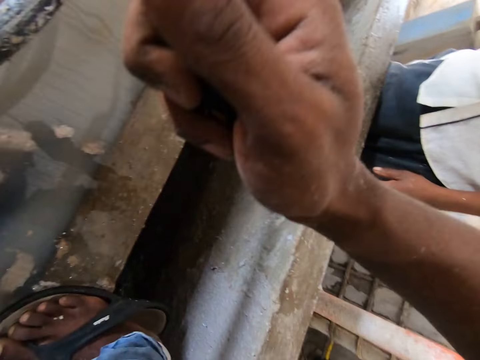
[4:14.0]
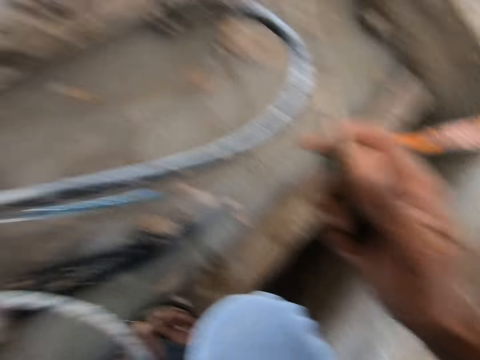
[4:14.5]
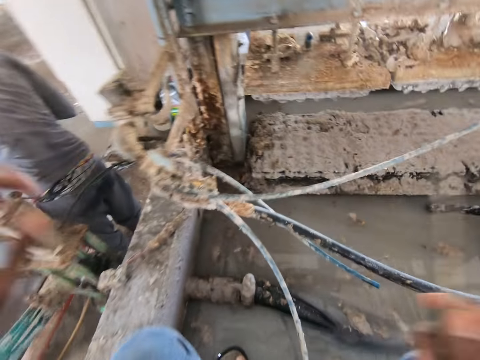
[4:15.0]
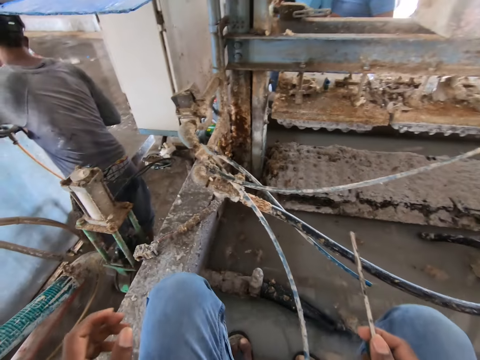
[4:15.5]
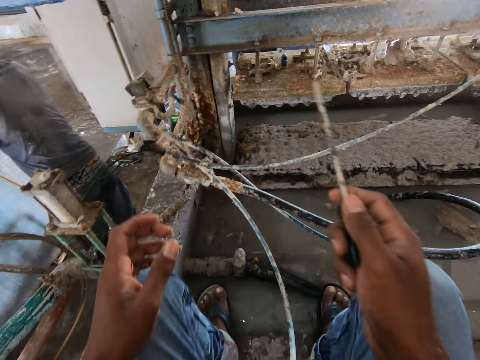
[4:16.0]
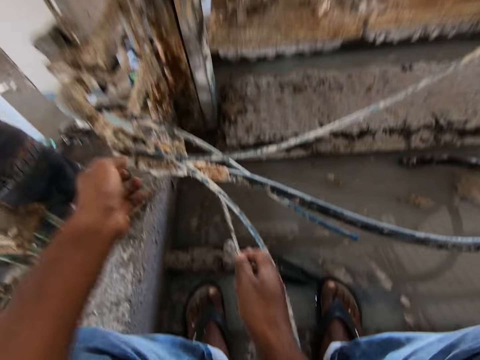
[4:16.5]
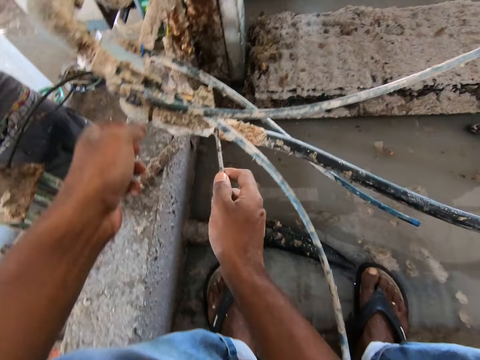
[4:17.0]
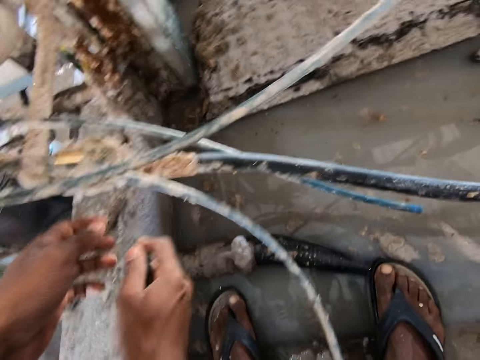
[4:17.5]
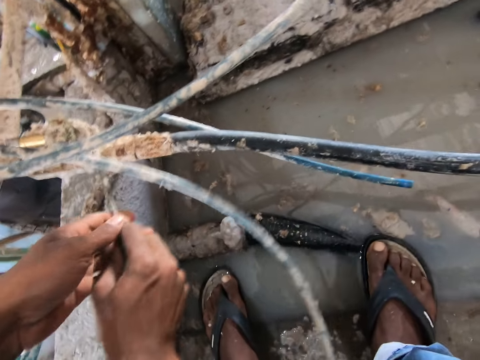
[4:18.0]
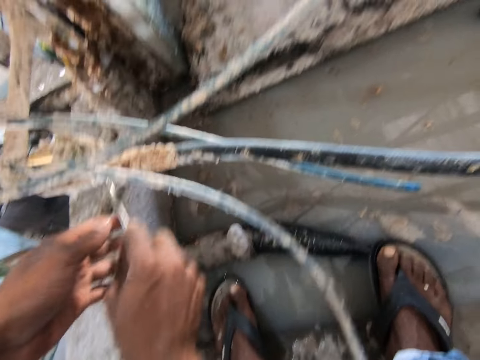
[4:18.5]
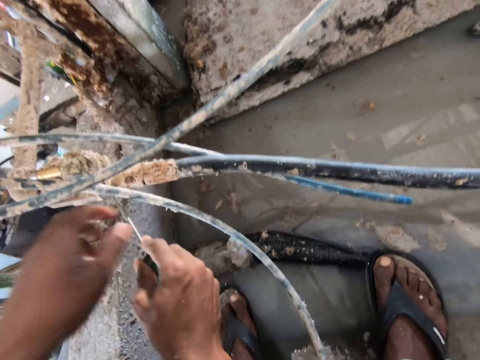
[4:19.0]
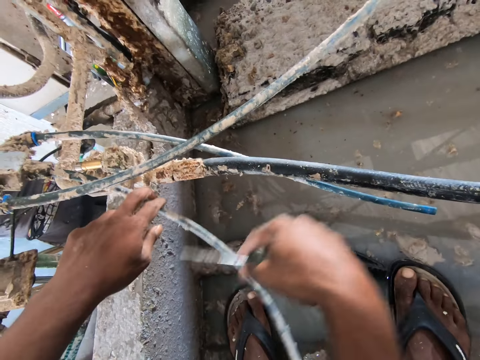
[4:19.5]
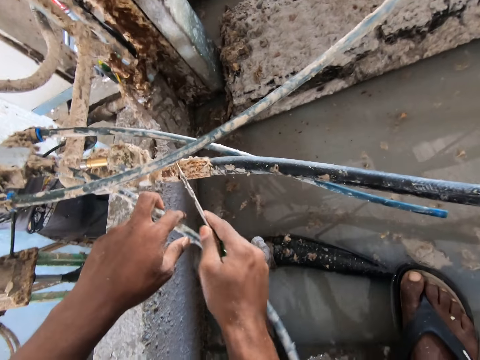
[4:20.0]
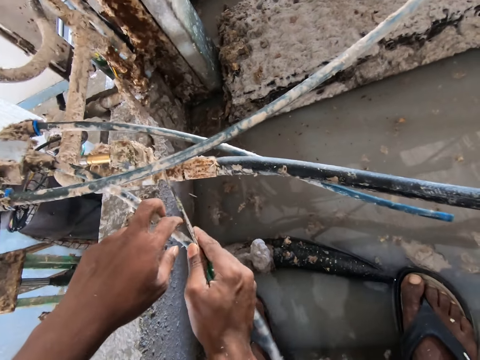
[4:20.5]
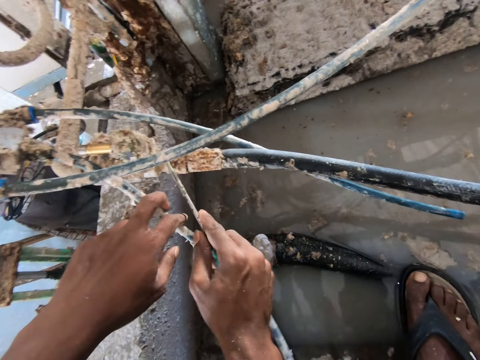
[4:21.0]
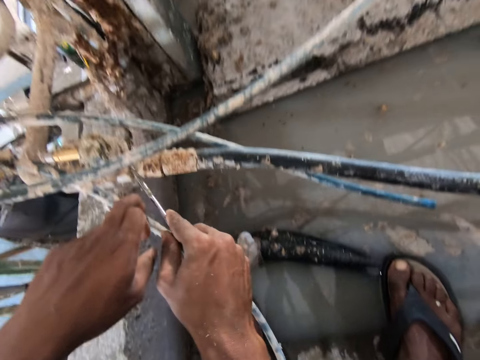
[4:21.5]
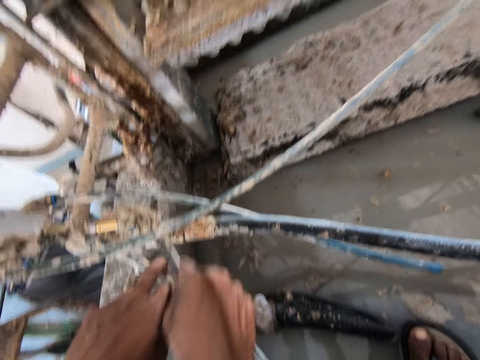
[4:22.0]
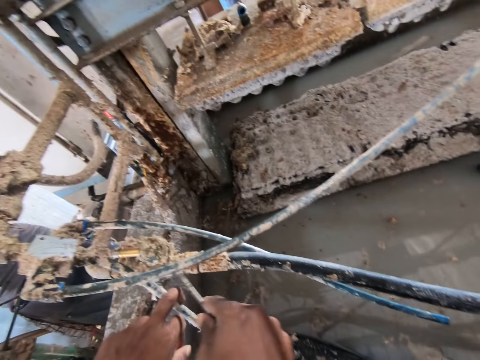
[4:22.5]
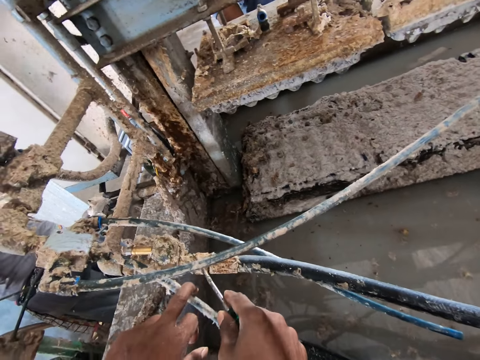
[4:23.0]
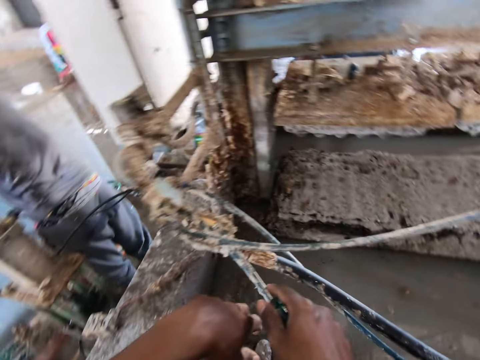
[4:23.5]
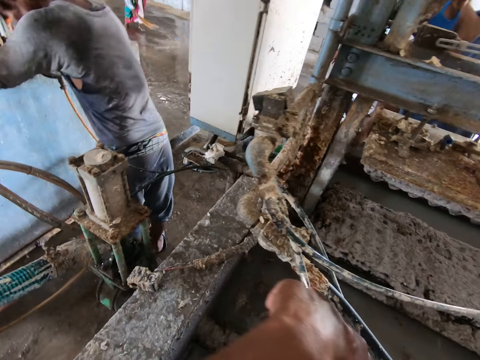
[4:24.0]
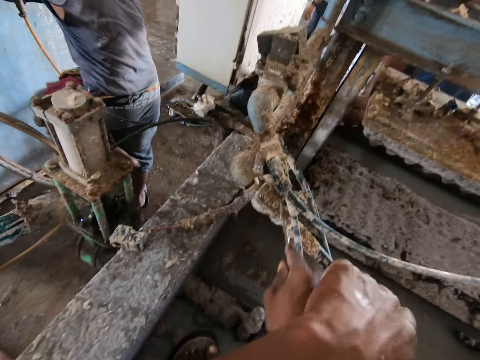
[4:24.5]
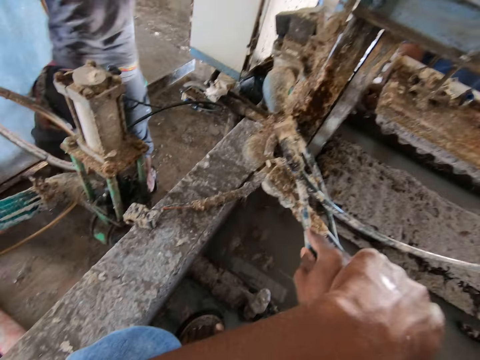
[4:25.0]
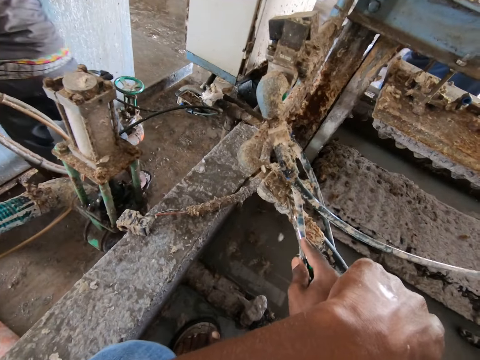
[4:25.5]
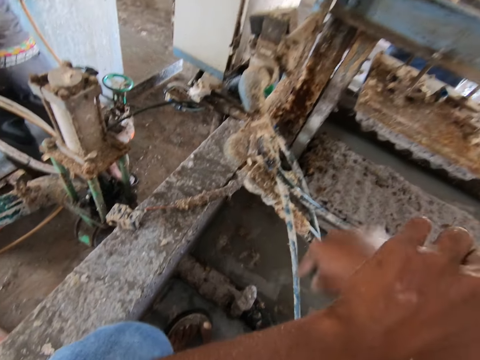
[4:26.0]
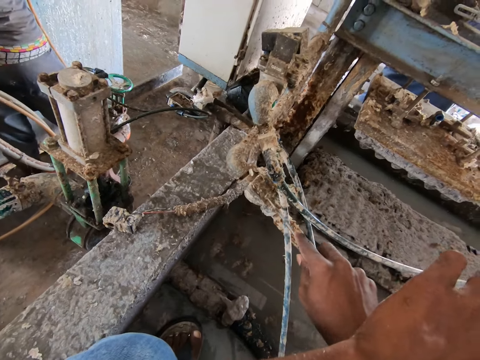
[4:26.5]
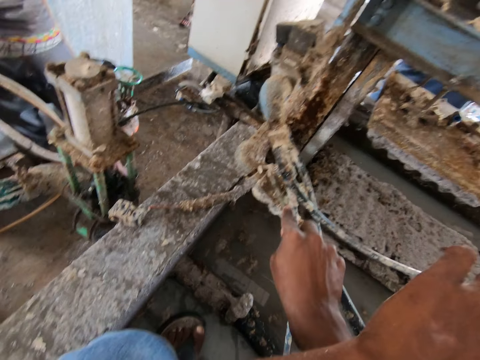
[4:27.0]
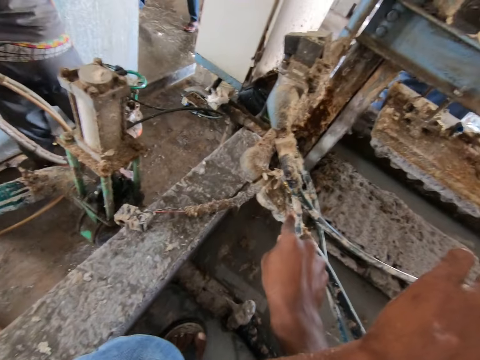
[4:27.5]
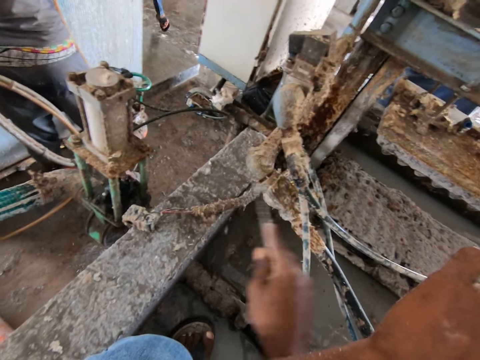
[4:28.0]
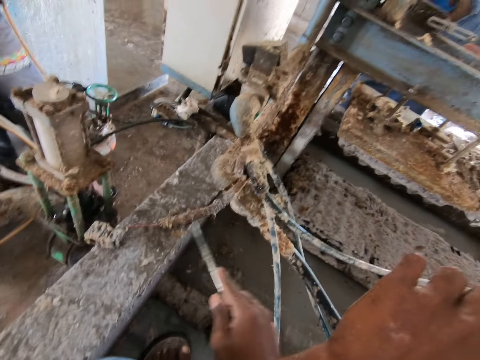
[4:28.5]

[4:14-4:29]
The camera wearer raises the hand. They move. They remove the dirt with the screwdriver. They scratch on the parts of the machine with the screwdriver. They look around the factory. They remove the dirt with the screwdriver.

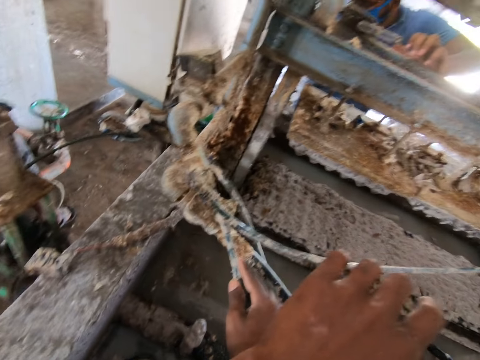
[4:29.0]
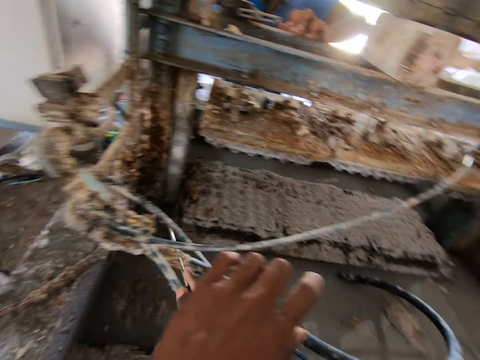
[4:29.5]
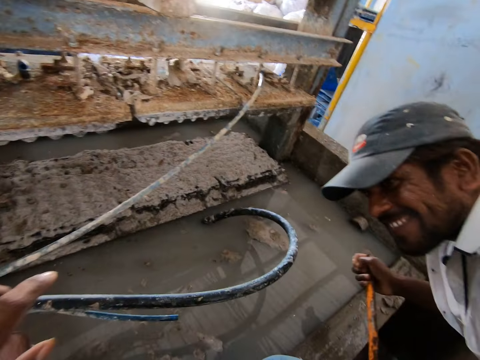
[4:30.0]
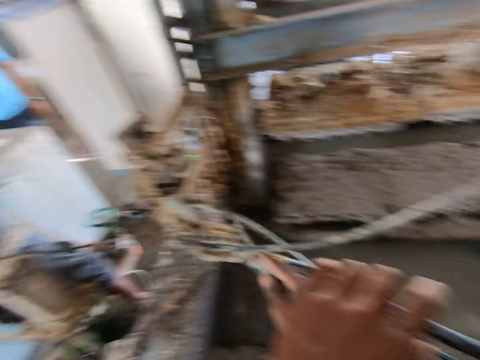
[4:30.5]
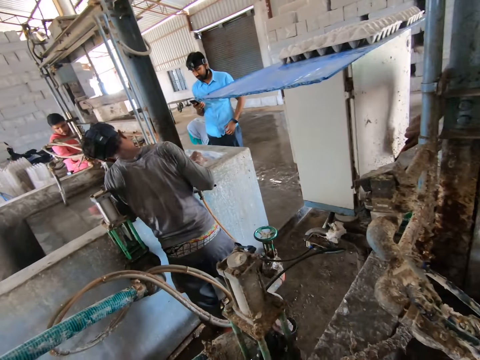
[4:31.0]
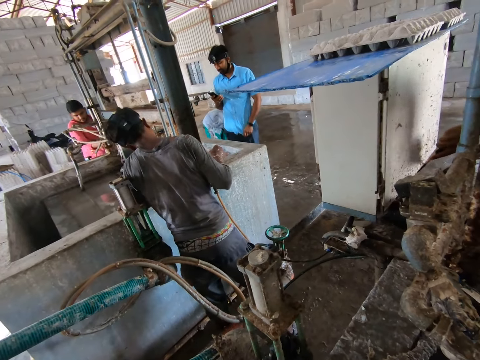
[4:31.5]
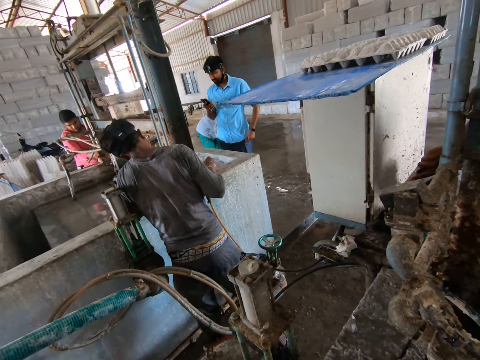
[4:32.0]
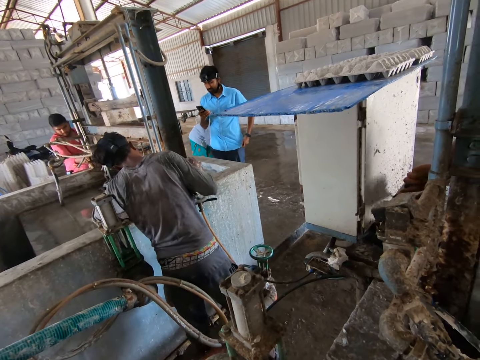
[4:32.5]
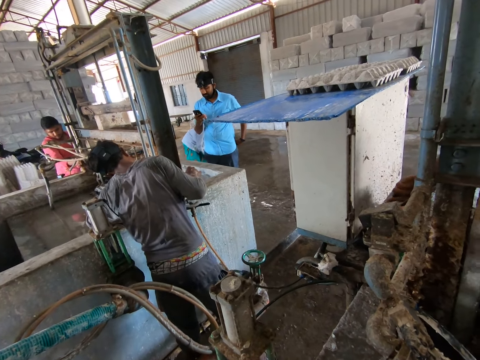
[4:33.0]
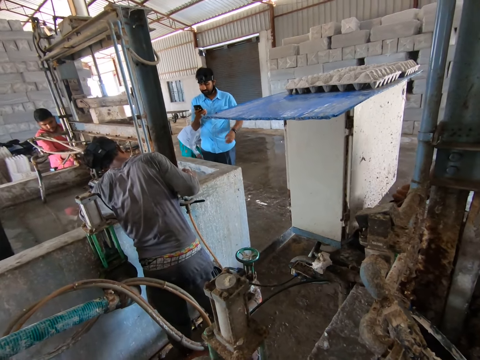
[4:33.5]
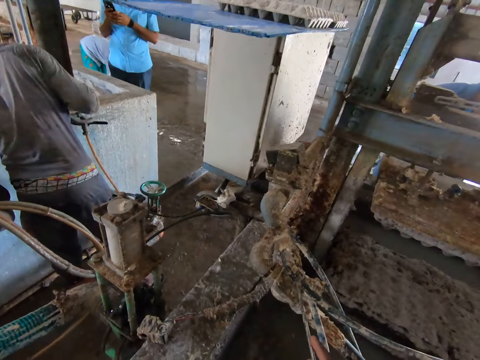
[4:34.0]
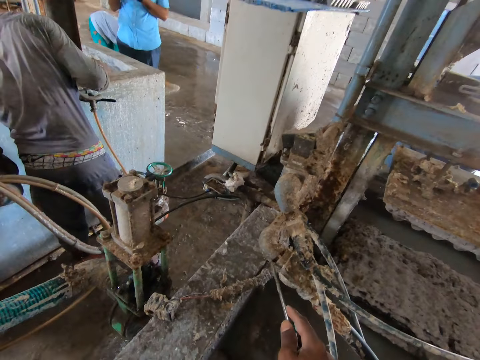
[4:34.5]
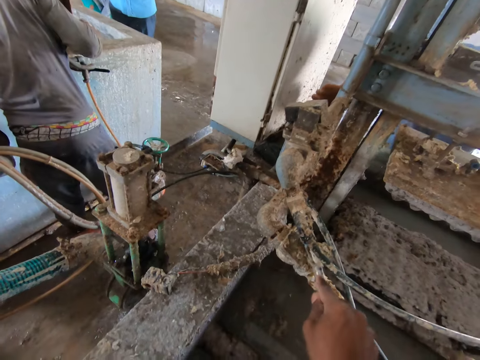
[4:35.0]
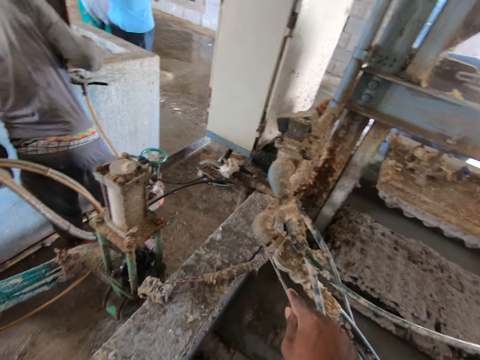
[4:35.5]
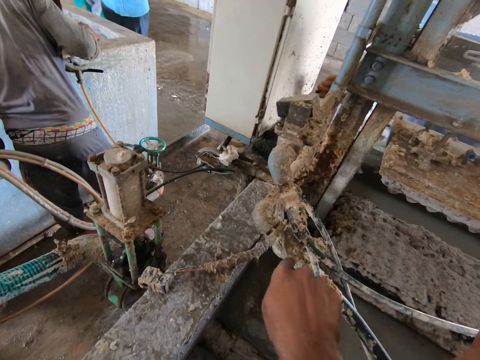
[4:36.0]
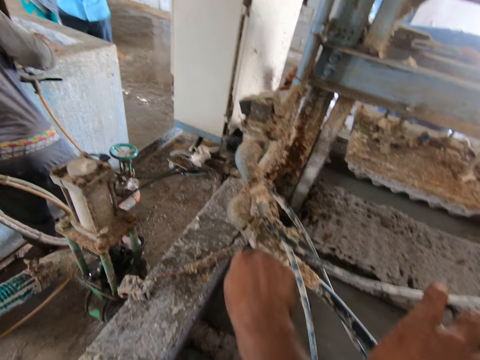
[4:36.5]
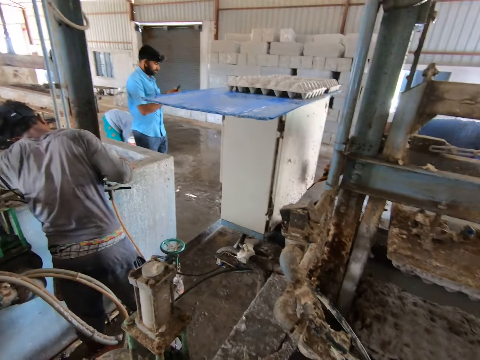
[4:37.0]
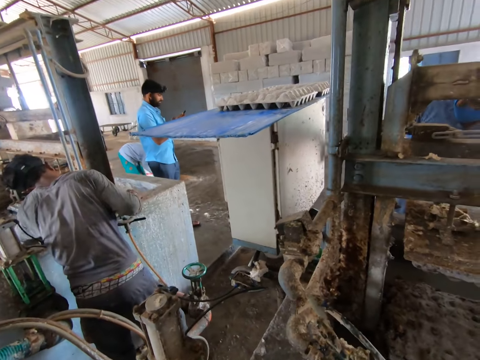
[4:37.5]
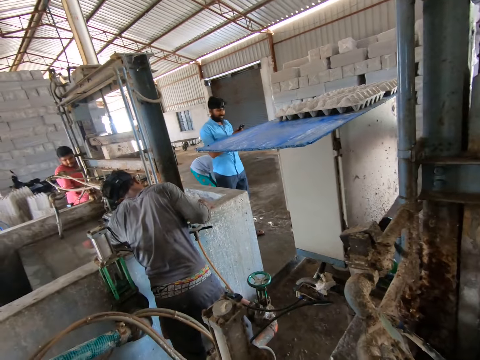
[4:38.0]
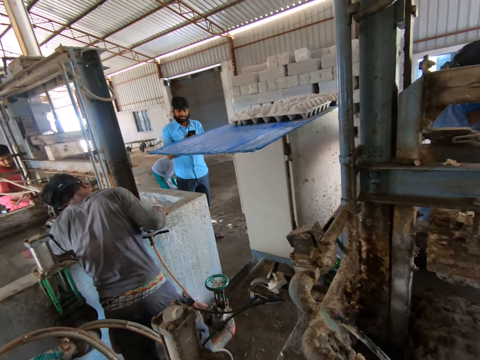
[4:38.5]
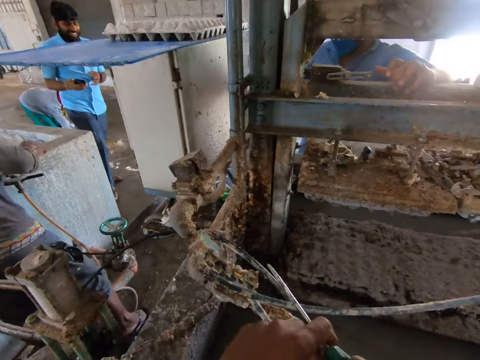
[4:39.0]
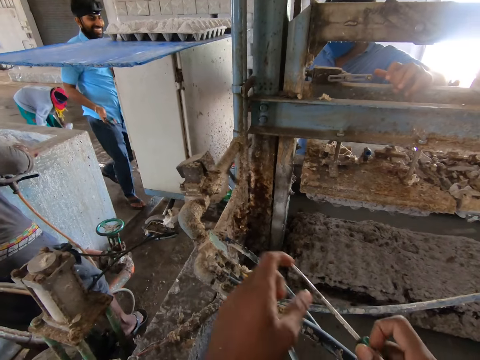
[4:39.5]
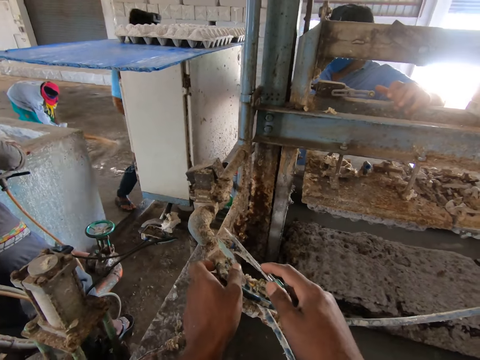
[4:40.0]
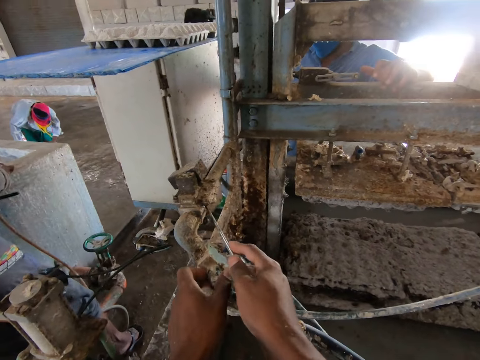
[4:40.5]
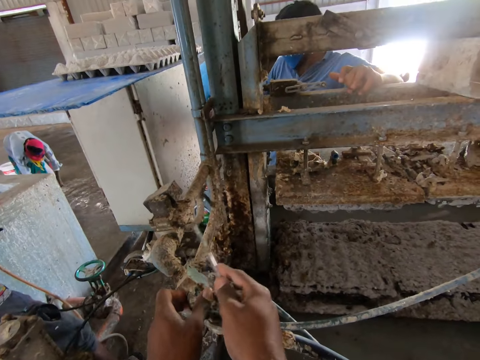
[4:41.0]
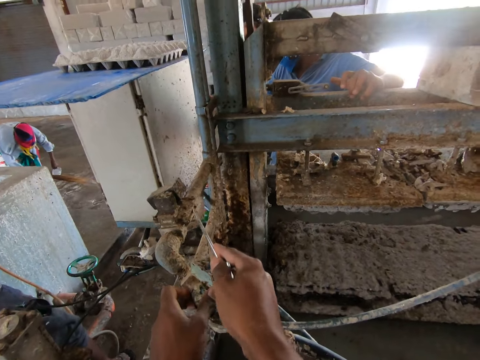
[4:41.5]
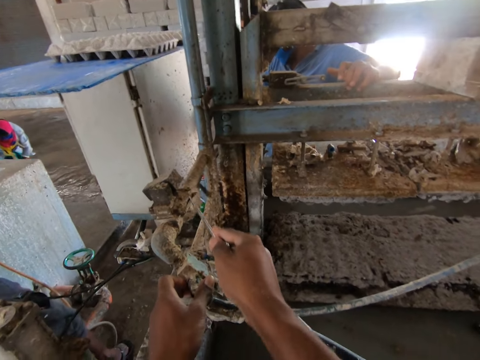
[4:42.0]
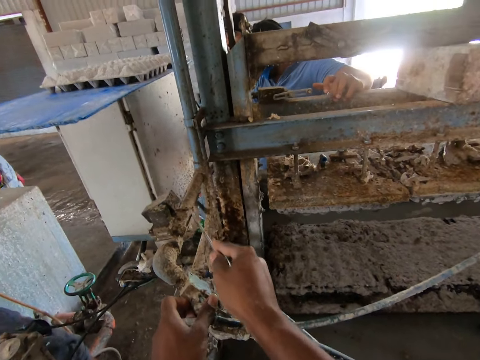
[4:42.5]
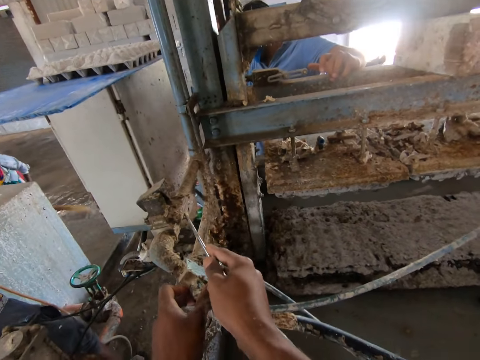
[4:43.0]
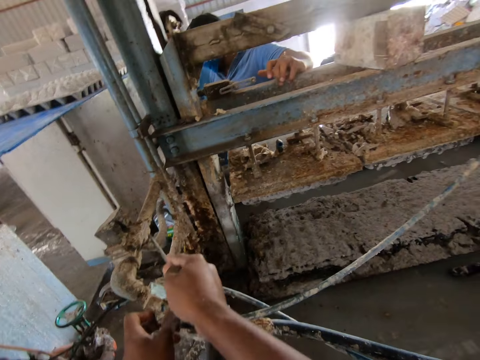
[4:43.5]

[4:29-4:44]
The camera wearer looks around the factory. They scratch on the parts of the machine with a screwdriver. They remove the dirt with the screwdriver. They look around the factory. They remove the dirt with the screwdriver.
